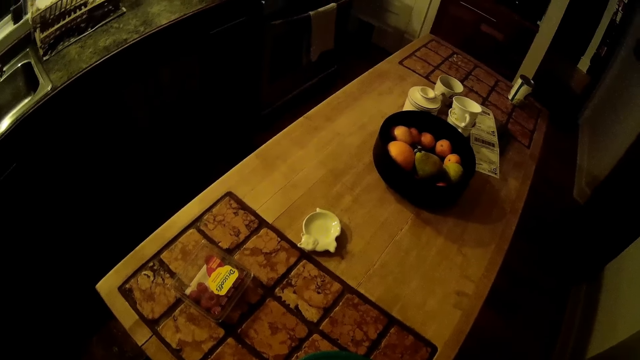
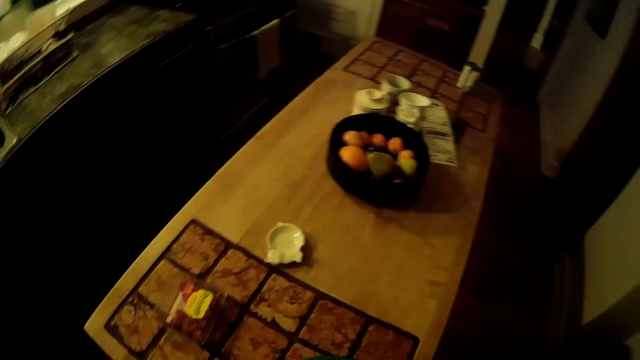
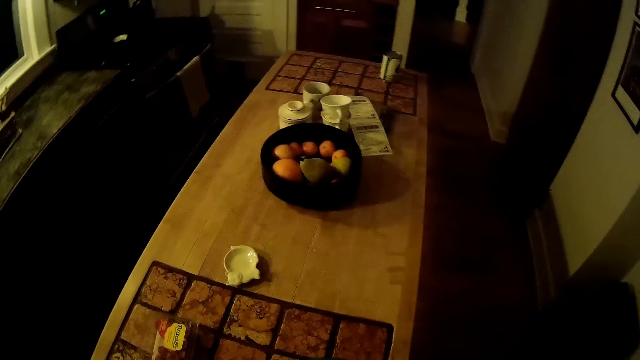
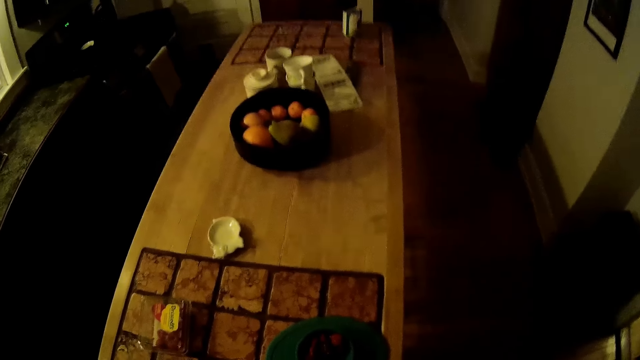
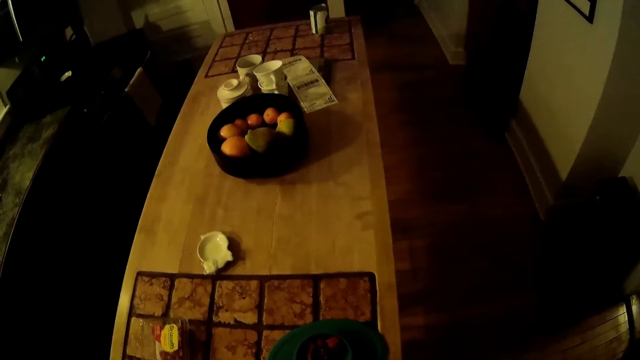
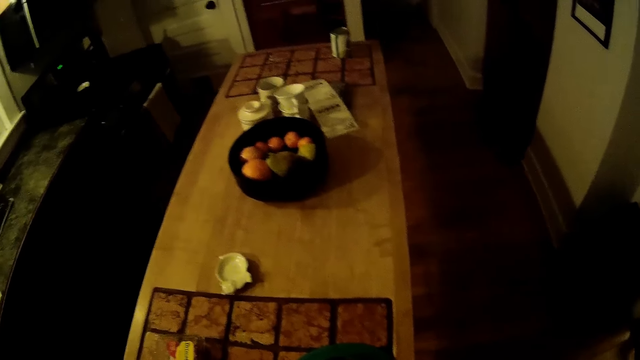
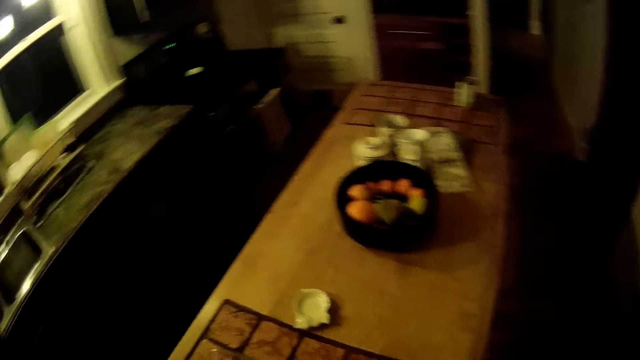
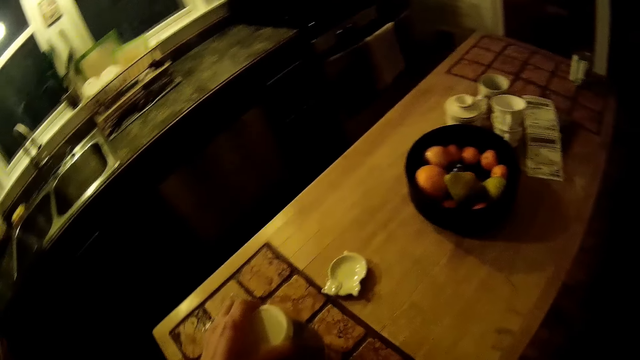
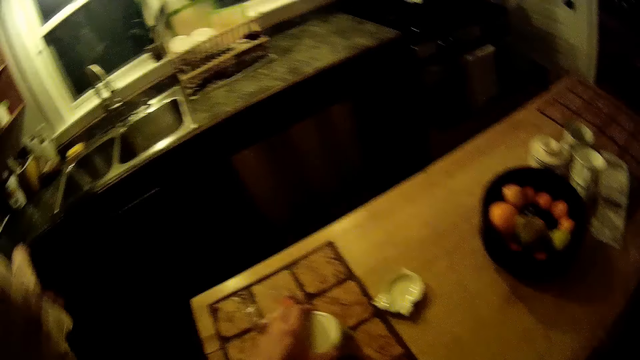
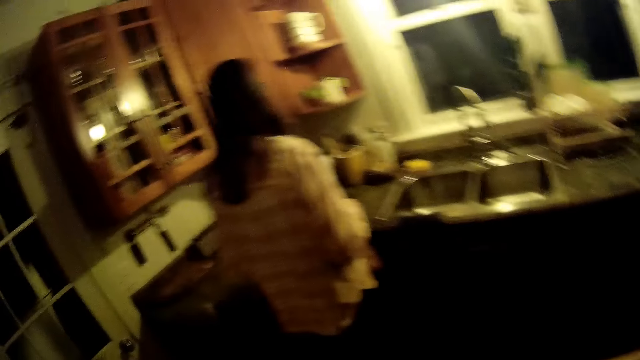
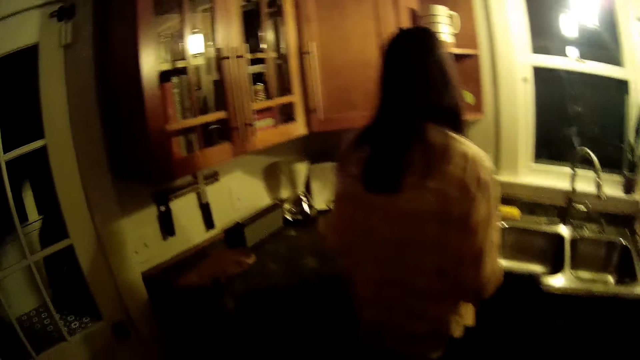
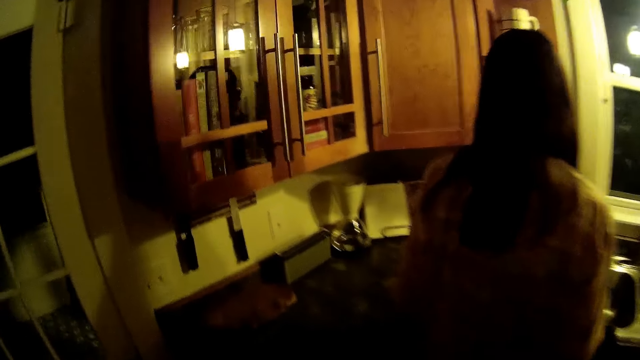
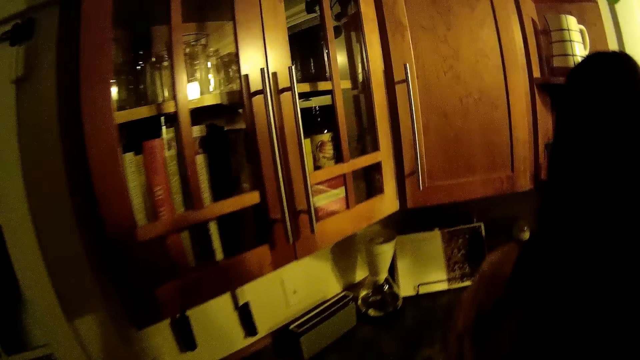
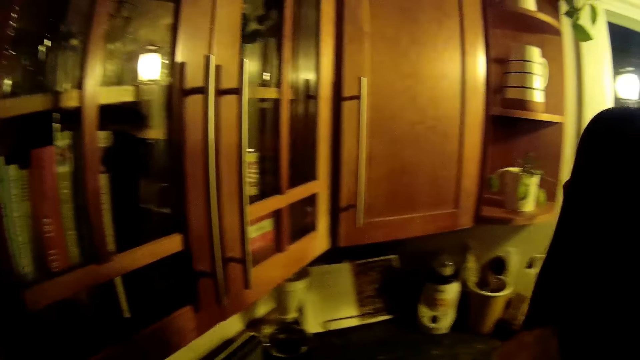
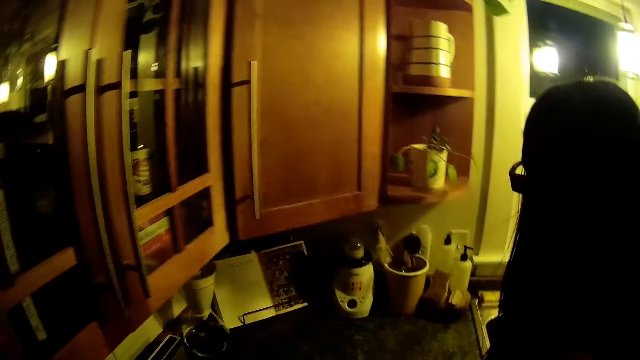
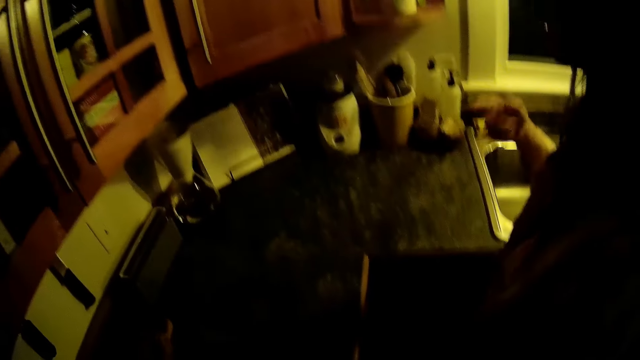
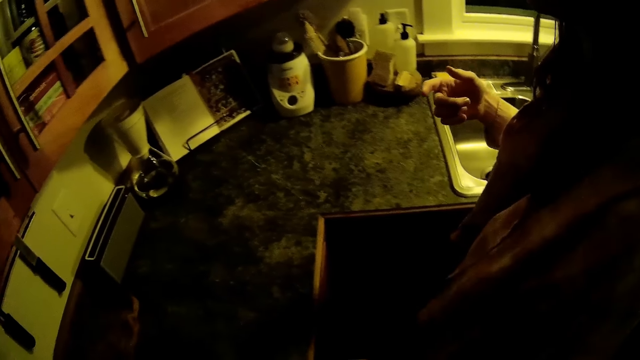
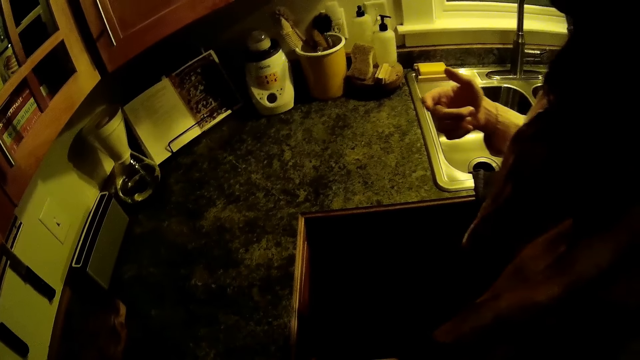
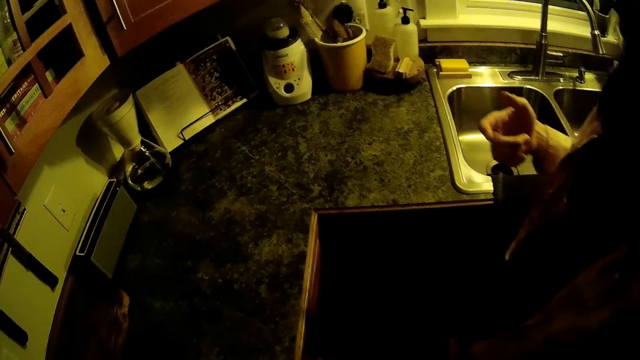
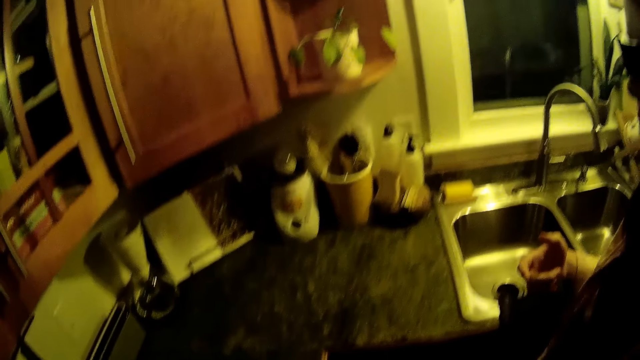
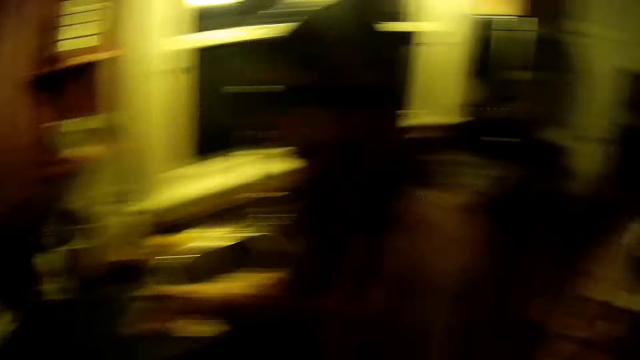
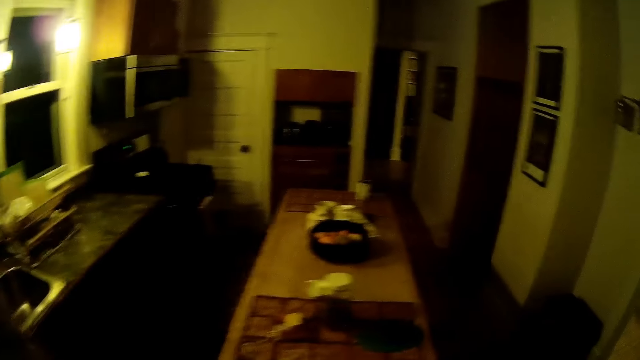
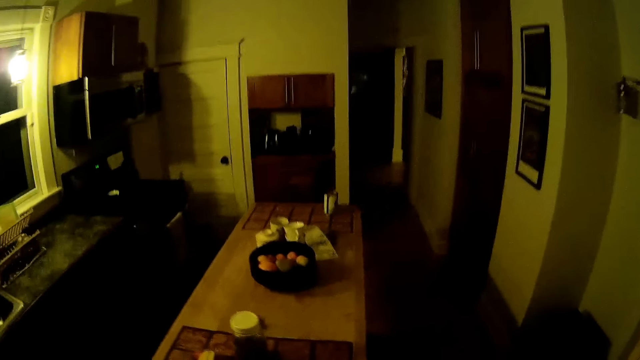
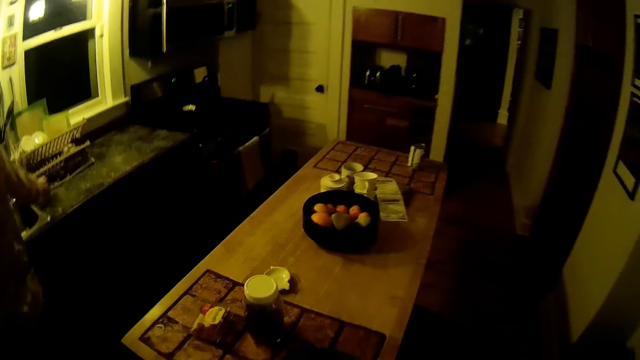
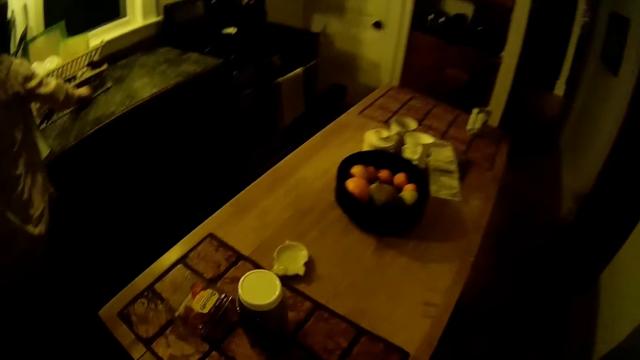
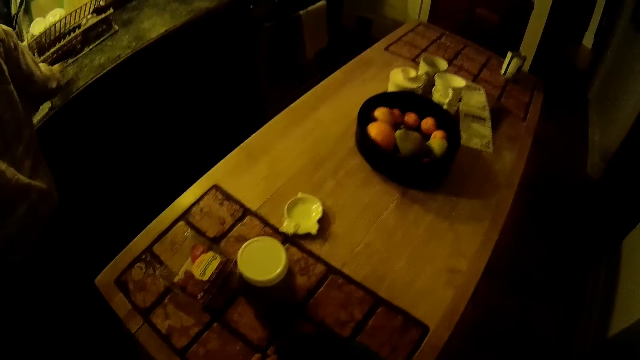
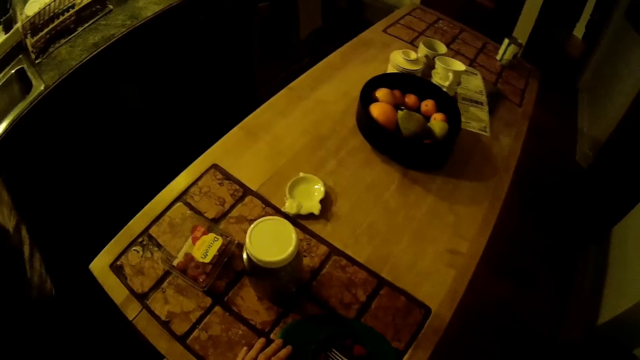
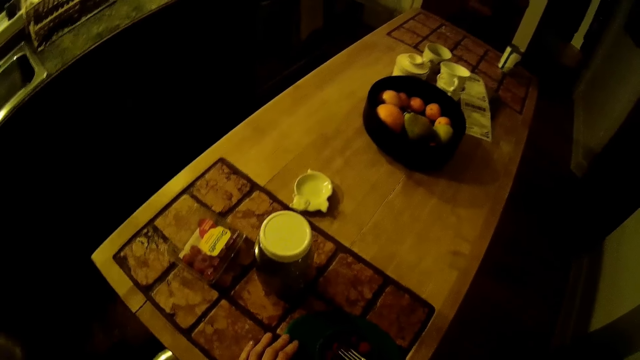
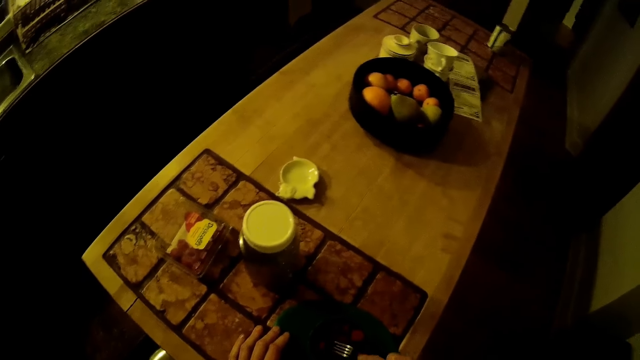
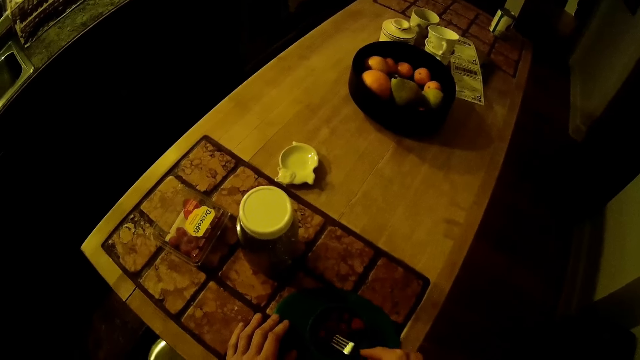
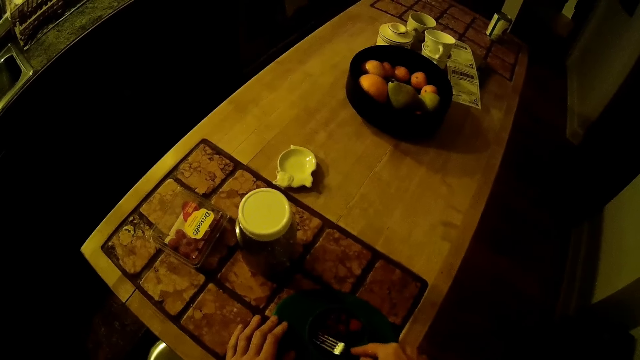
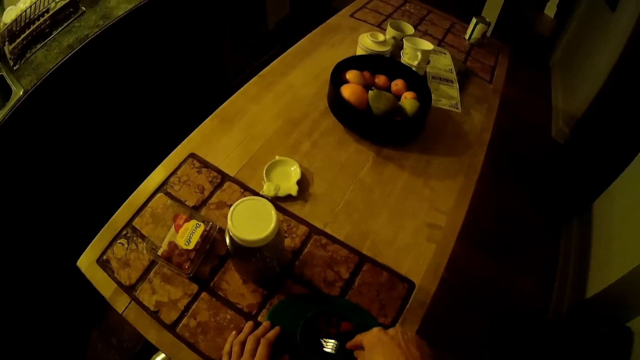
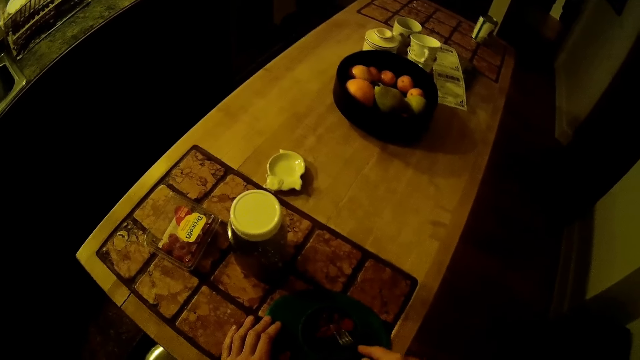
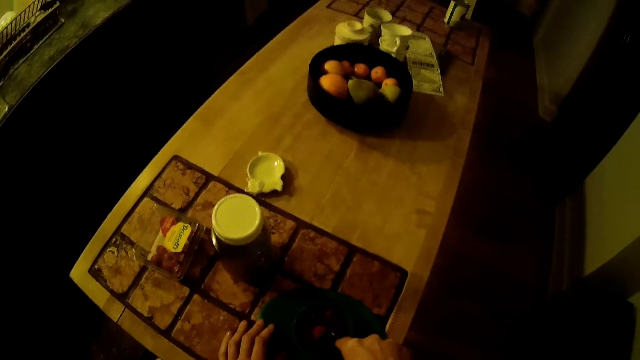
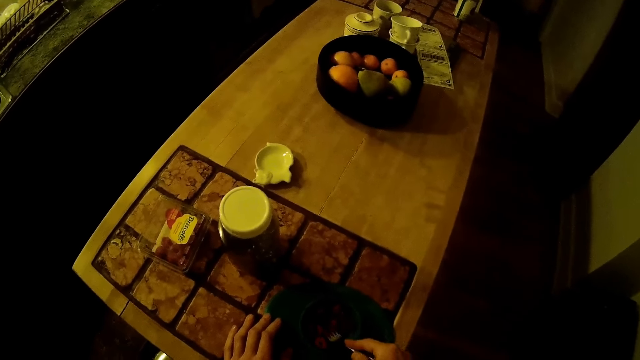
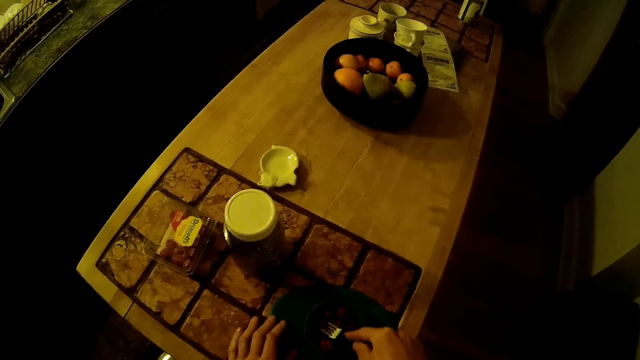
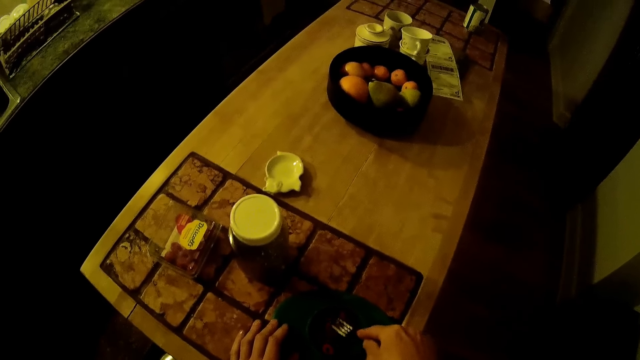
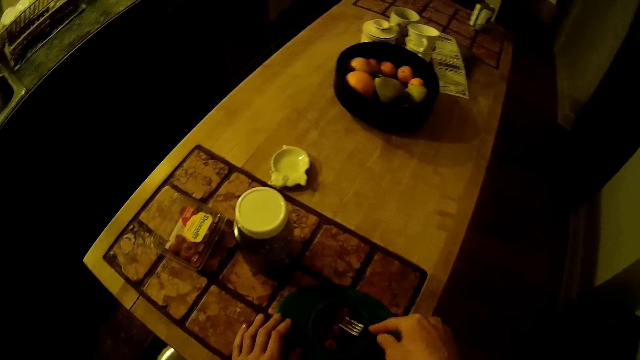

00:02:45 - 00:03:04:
The camera wearer converses with the woman. He drops the bottle of chocolate on the kitchen table with his left hand. He walks in the house and looks around. The woman picks up a knife from a kitchen counter with her right hand. The camera wearer mashes some strawberries in a cup on the kitchen table with a fork on his right hand.

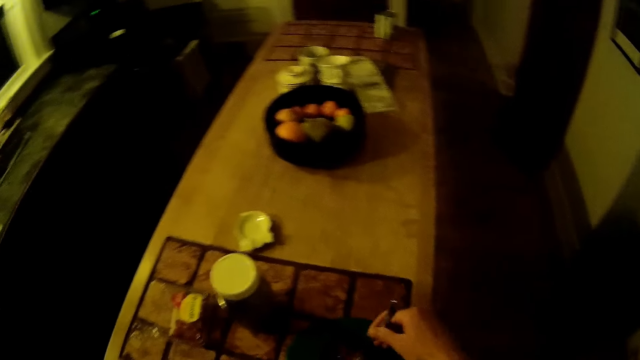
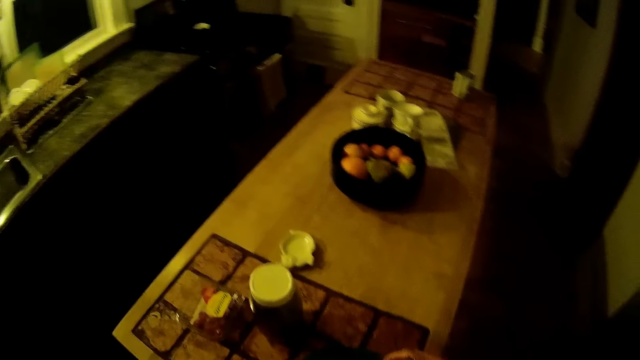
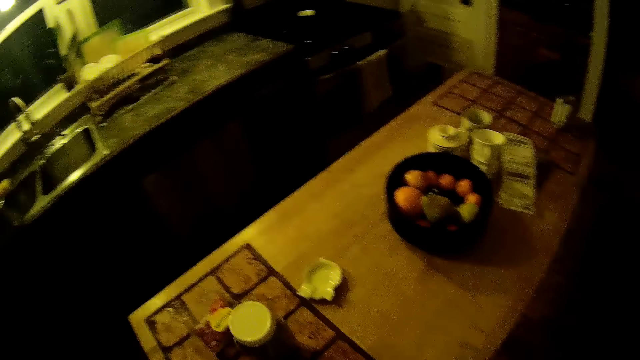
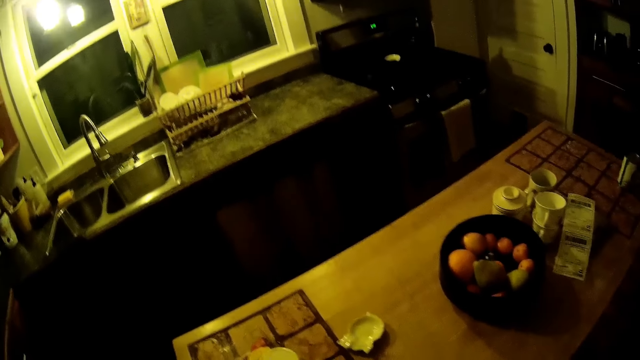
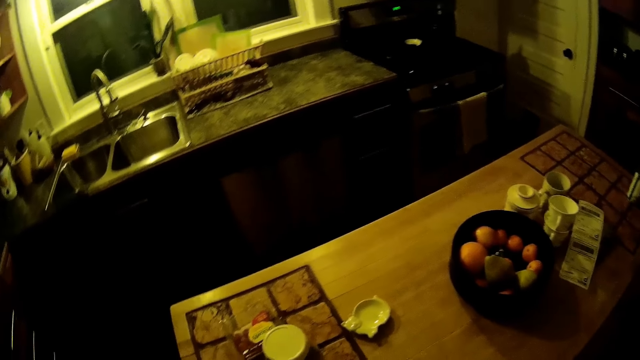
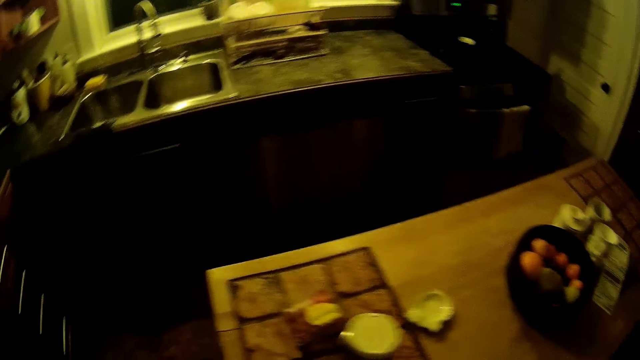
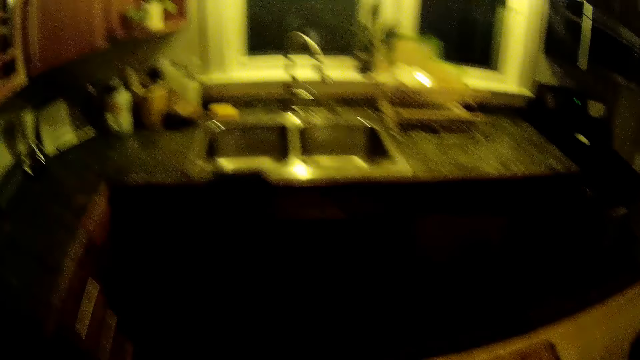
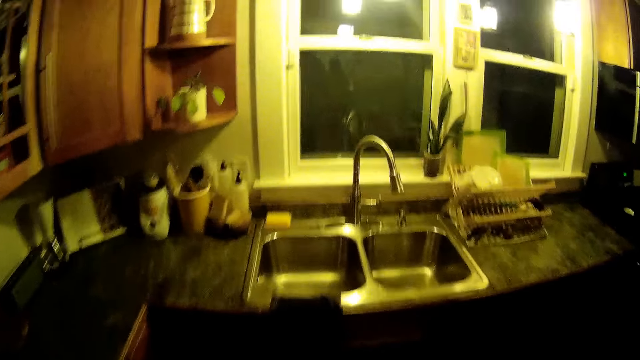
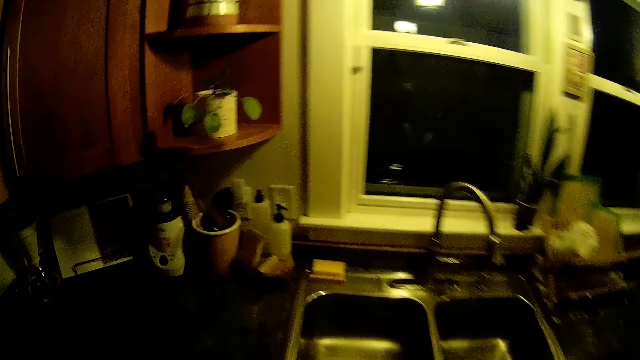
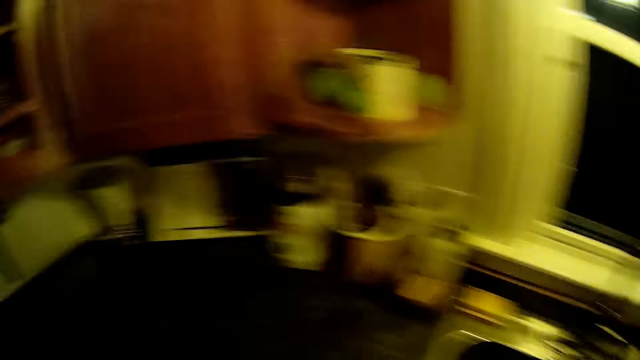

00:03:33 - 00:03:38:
The camera wearer looks around.
